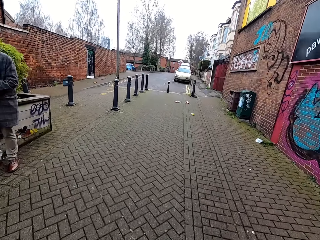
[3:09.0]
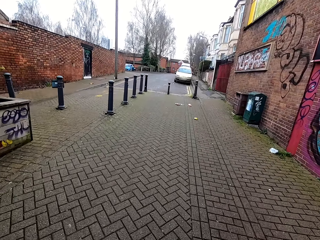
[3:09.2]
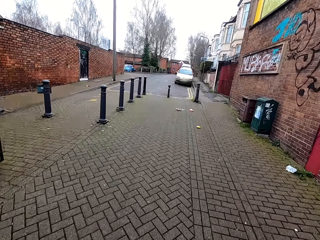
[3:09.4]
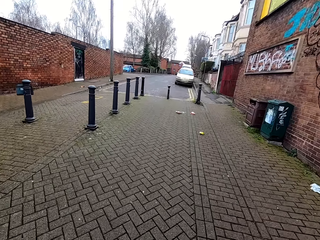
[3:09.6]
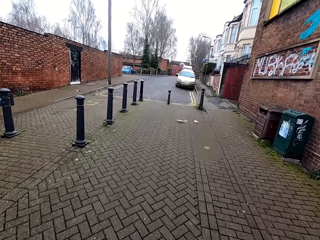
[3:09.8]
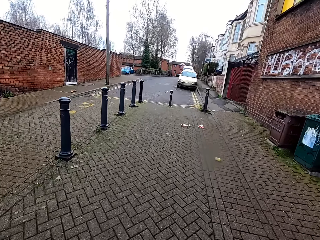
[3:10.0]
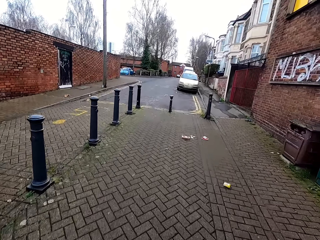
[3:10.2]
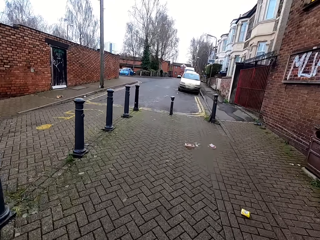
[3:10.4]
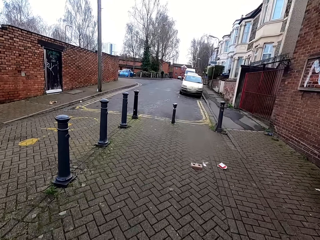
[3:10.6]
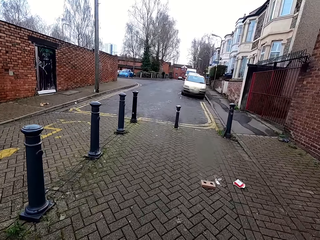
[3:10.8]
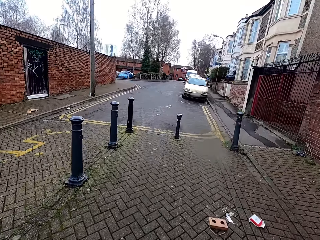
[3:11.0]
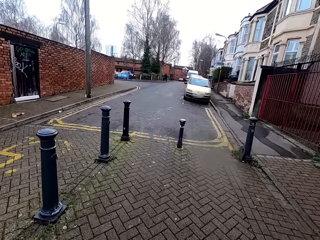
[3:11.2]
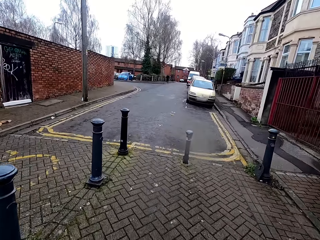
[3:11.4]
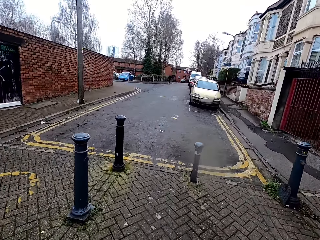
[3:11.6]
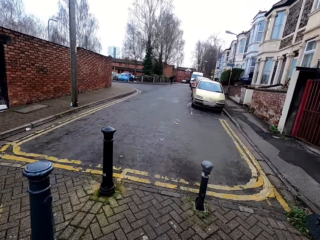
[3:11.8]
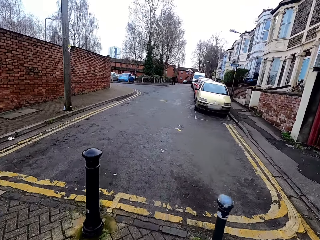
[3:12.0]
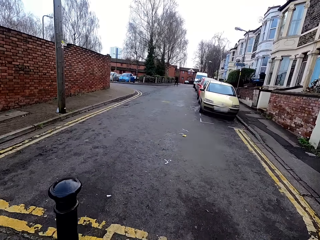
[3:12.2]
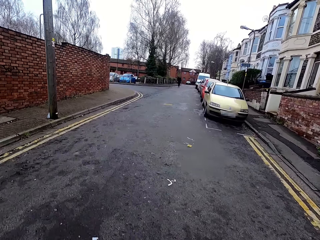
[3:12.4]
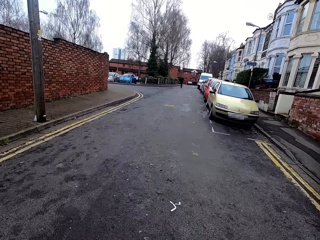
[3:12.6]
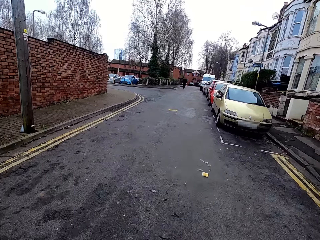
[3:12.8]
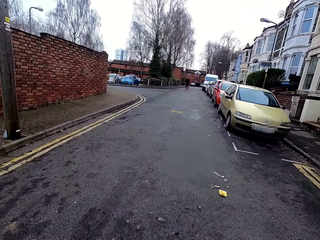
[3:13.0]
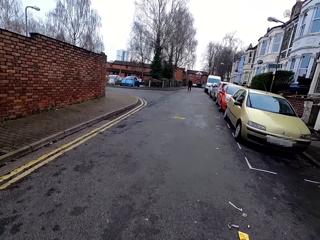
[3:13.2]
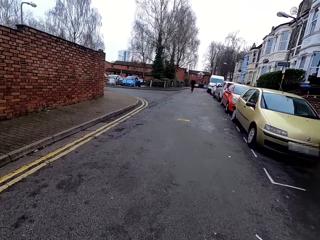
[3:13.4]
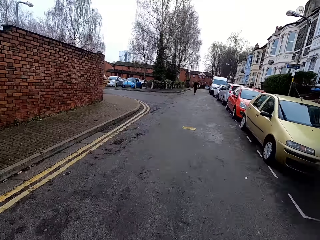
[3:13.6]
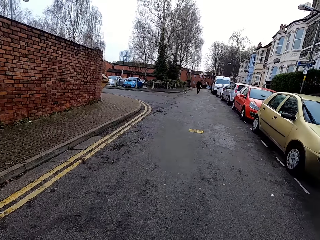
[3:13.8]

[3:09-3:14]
The camera wearer jogs past a man on the sidewalk.

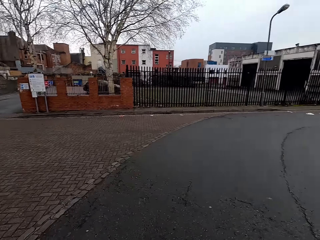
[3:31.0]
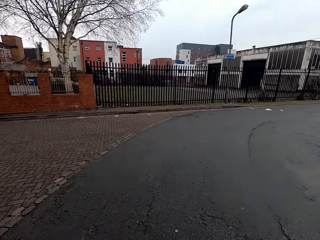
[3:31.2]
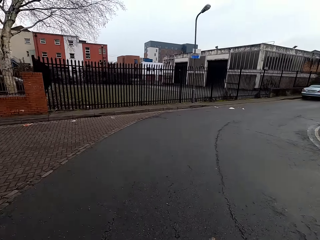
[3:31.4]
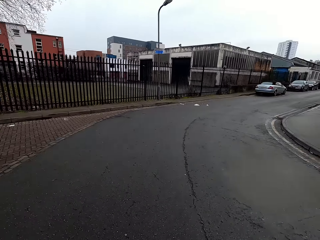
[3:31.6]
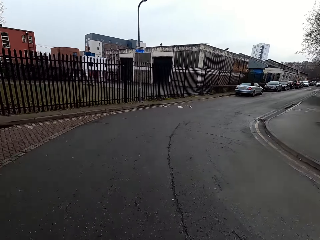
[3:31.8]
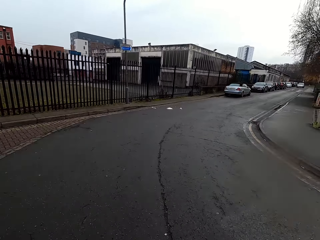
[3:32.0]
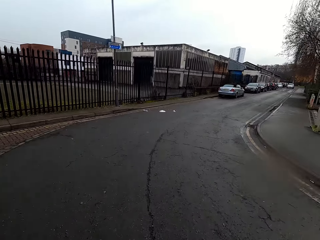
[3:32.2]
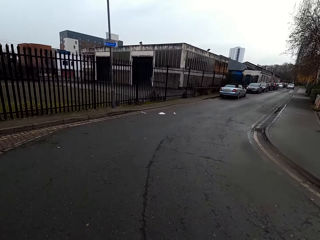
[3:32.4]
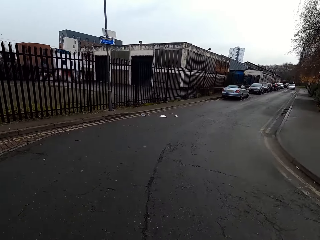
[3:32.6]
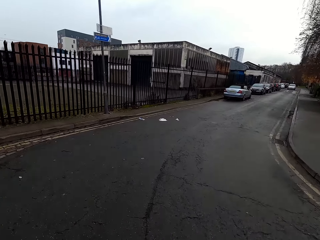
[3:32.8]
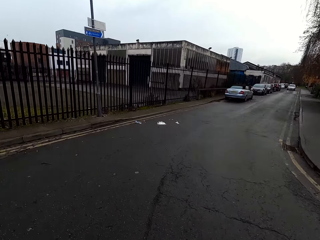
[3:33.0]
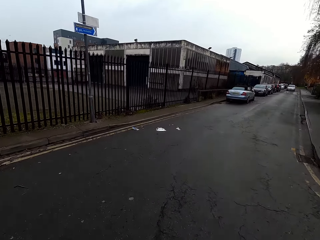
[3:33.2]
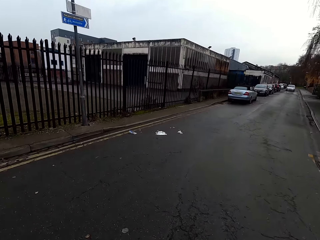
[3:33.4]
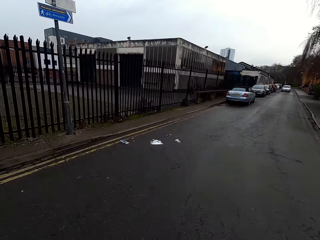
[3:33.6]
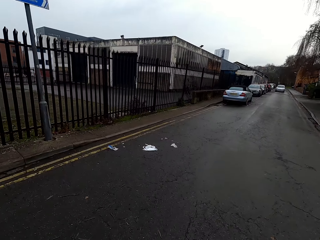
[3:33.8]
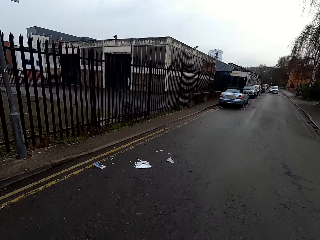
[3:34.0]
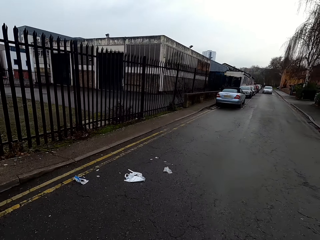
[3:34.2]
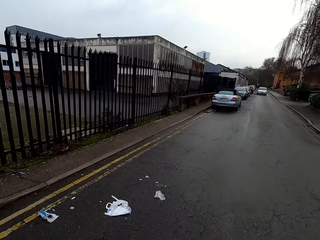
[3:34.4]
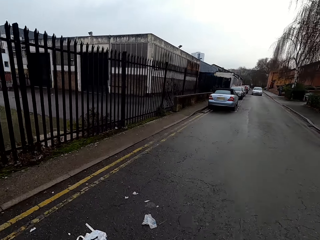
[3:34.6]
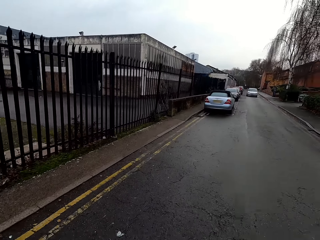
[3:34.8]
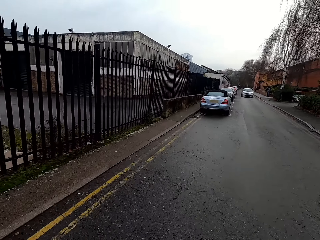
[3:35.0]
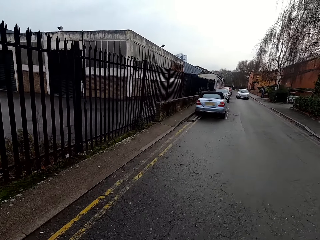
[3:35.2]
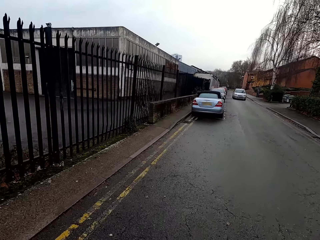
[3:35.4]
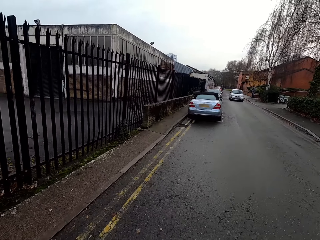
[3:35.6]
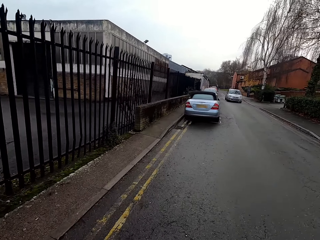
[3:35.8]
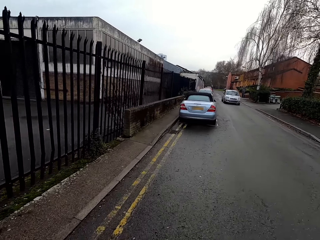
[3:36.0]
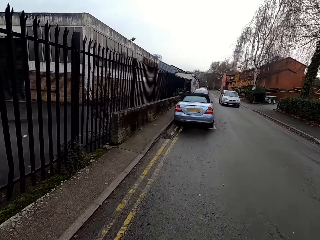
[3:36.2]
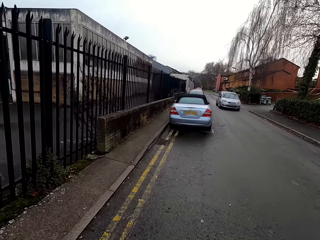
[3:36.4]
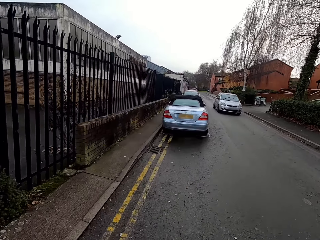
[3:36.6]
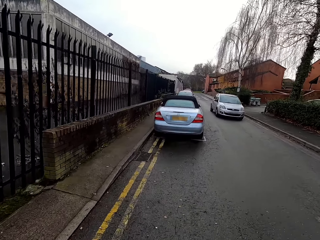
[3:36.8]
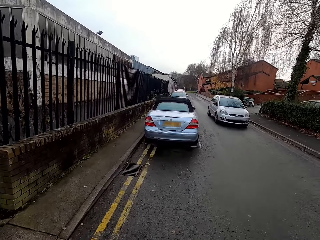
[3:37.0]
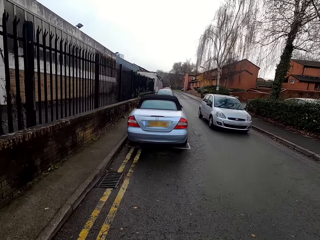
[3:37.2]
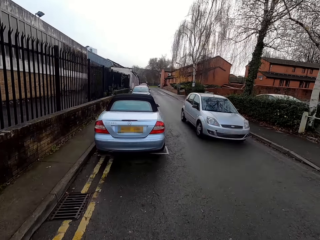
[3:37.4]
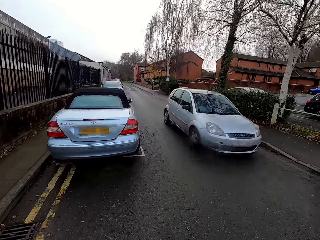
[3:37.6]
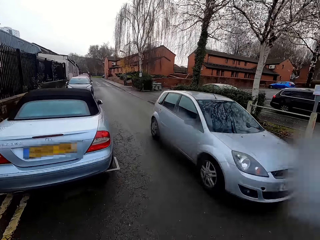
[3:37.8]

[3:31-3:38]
The camera wearer jogs right on the sidewalk.

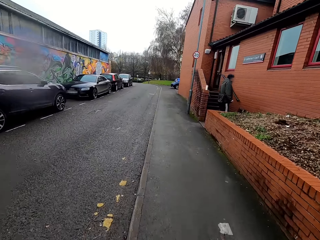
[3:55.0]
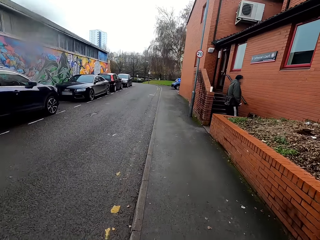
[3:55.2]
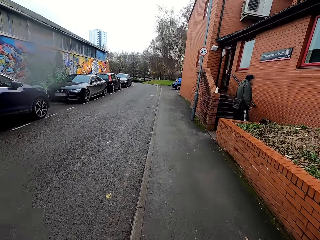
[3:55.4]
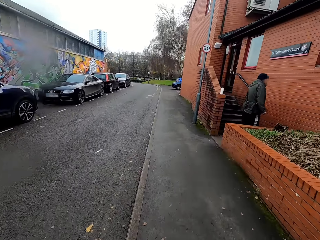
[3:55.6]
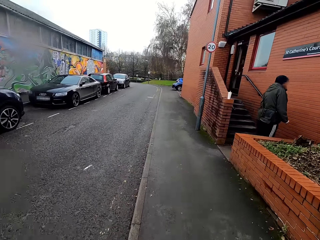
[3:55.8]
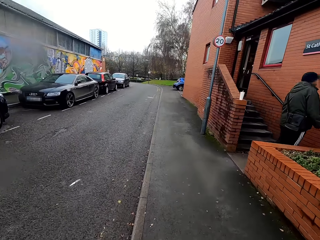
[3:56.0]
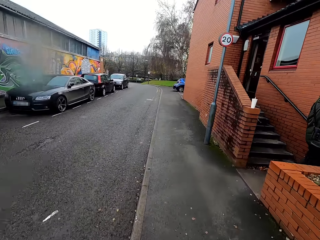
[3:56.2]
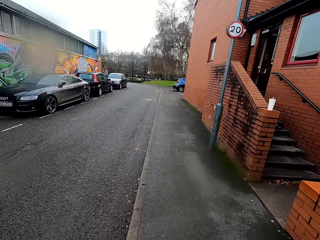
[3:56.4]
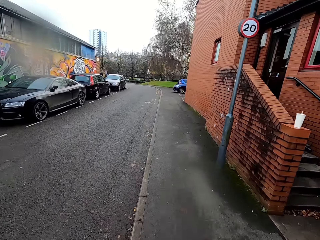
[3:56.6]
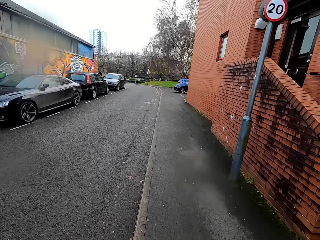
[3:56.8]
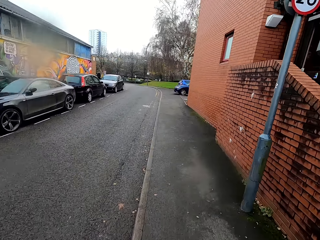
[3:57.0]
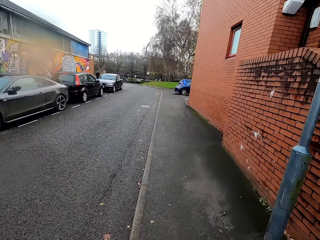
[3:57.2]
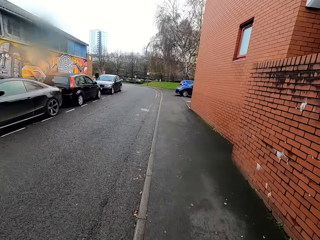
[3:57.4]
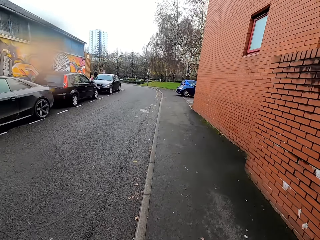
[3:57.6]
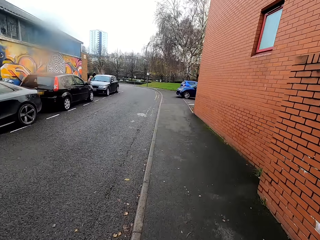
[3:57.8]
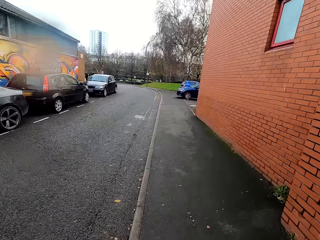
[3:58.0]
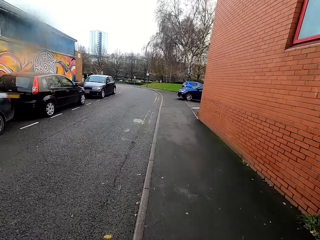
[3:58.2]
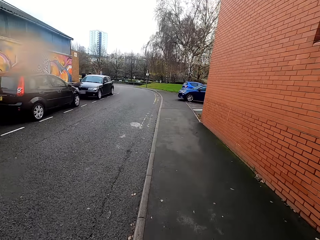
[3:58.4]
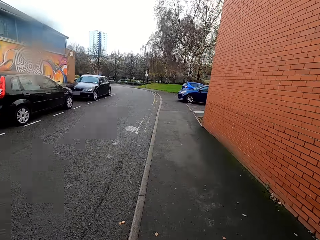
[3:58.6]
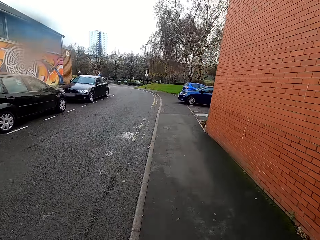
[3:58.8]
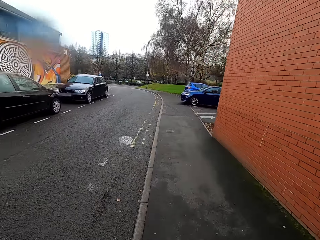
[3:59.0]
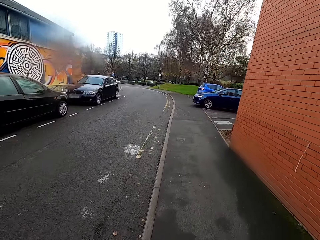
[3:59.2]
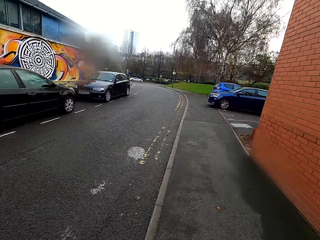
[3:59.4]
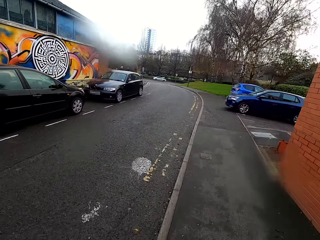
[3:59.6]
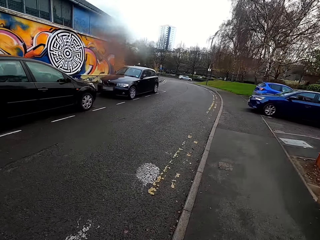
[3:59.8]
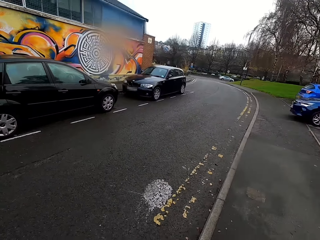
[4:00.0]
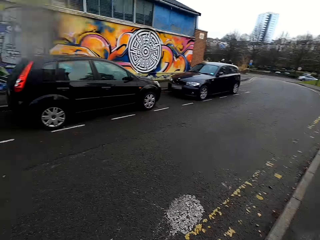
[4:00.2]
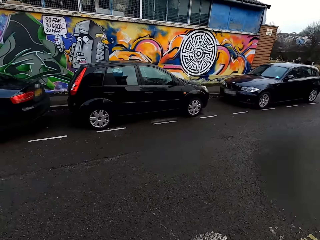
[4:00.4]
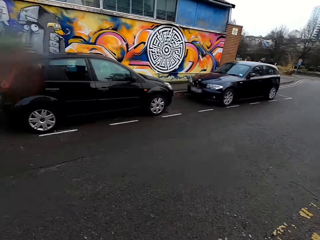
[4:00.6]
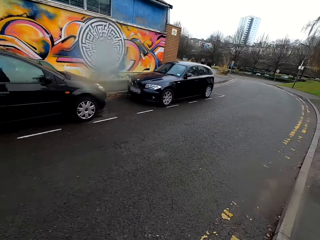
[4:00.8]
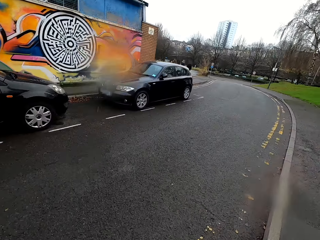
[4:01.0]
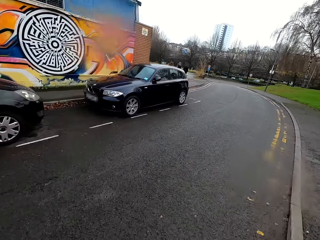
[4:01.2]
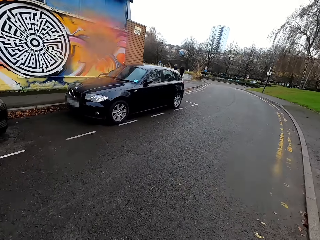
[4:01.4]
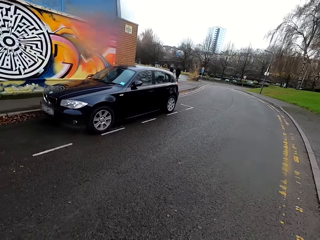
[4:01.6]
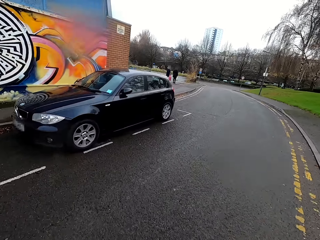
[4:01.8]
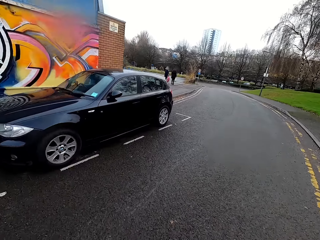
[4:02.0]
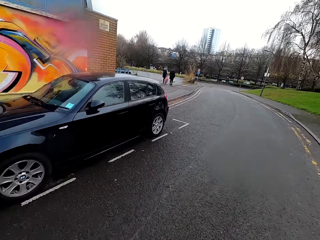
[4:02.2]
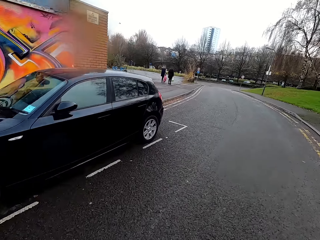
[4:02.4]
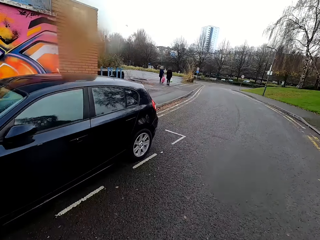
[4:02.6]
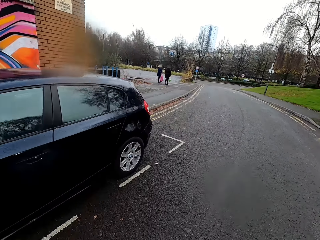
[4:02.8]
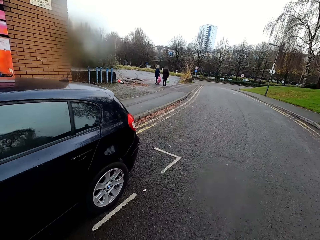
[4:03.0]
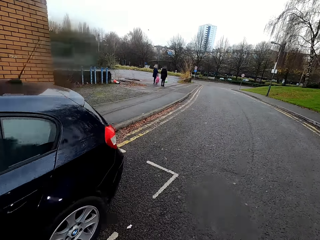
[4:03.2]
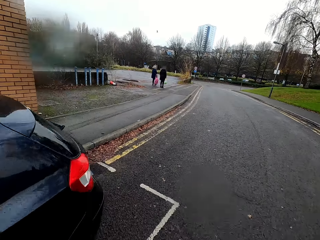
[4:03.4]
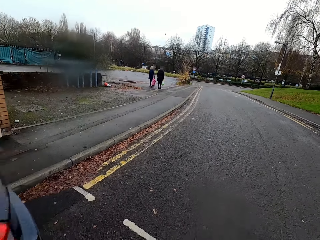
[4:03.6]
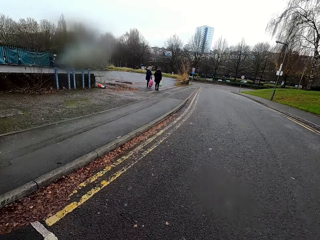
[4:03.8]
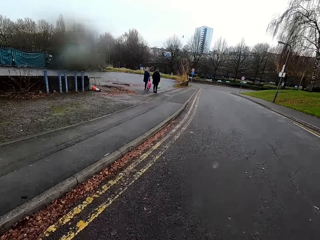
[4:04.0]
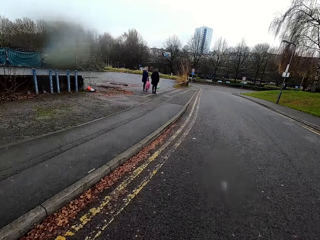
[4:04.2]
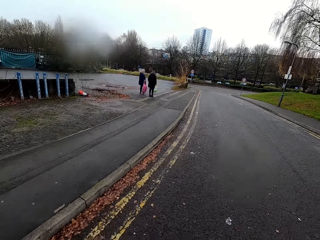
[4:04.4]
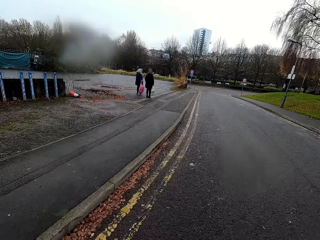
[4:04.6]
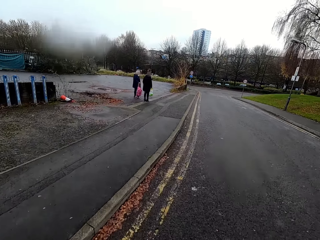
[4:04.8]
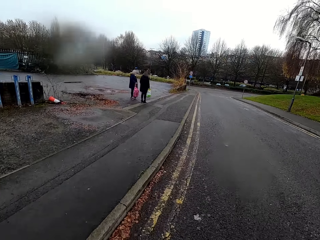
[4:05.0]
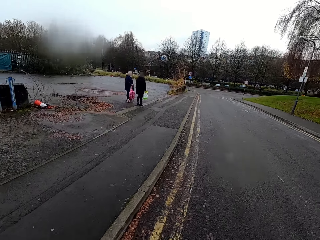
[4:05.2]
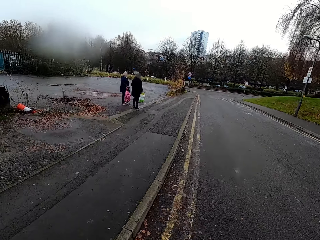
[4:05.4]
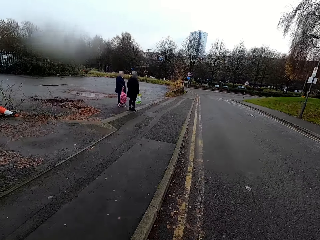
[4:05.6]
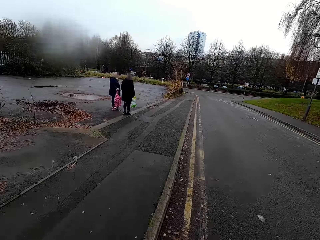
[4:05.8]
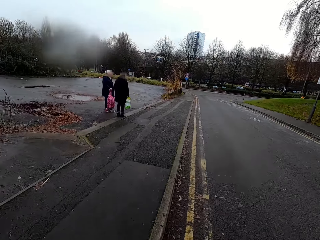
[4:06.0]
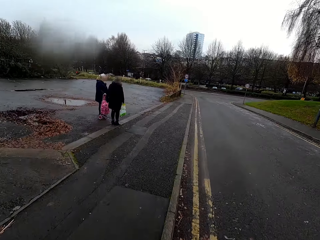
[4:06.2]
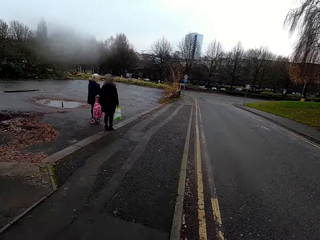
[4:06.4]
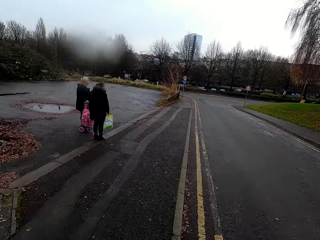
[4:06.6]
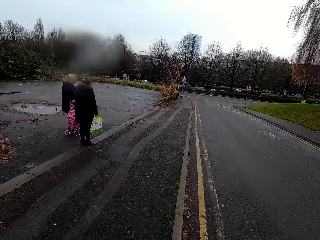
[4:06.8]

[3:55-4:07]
The camera wearer jogs past a man in front of a building.
